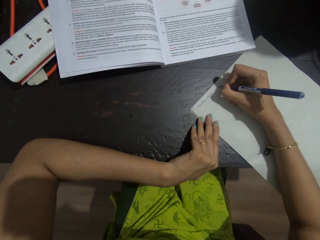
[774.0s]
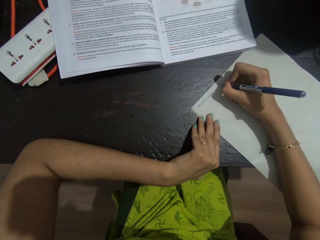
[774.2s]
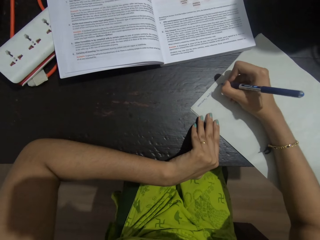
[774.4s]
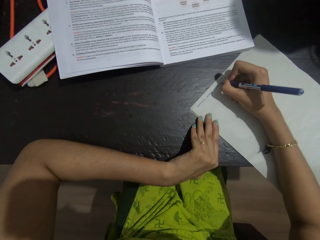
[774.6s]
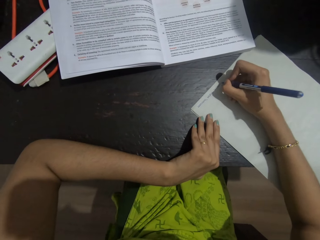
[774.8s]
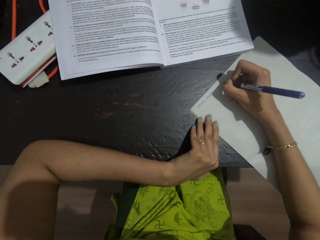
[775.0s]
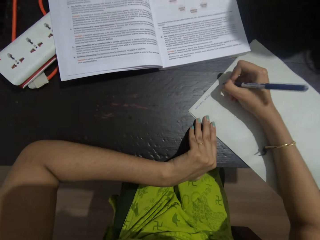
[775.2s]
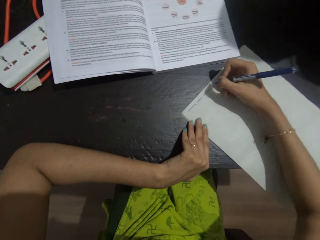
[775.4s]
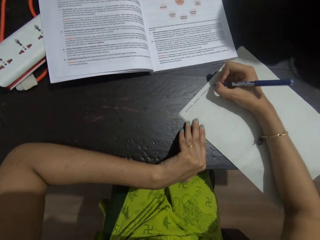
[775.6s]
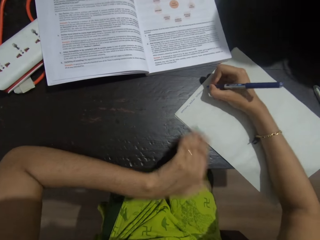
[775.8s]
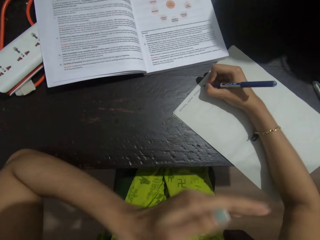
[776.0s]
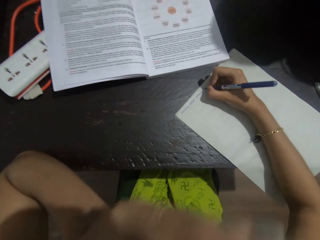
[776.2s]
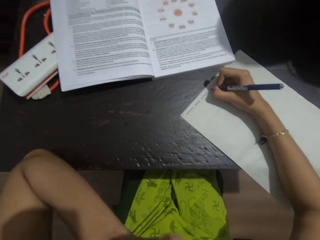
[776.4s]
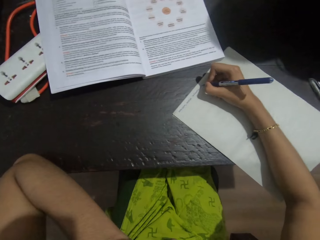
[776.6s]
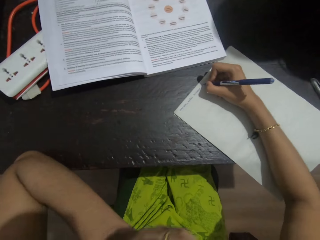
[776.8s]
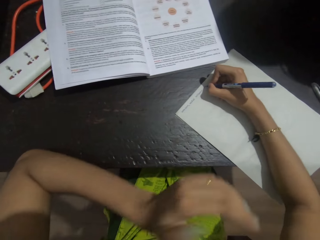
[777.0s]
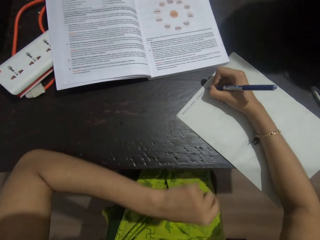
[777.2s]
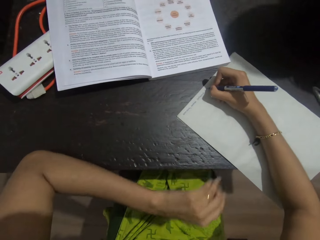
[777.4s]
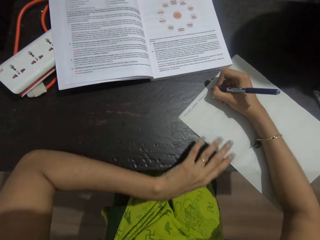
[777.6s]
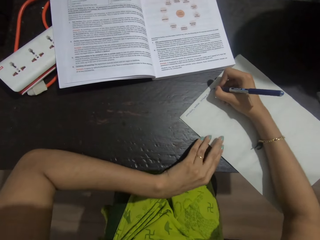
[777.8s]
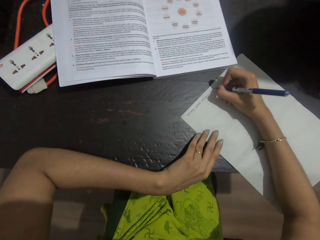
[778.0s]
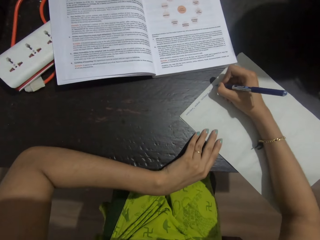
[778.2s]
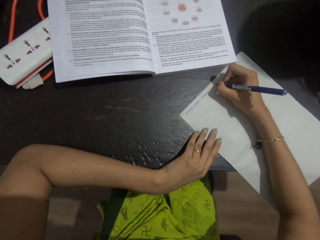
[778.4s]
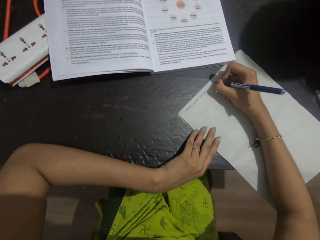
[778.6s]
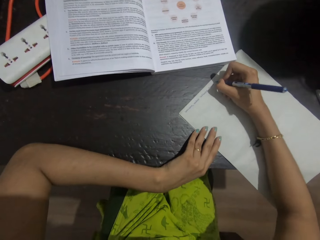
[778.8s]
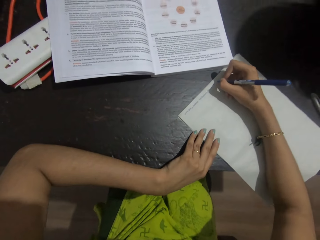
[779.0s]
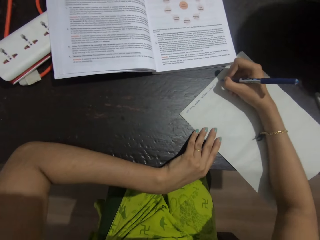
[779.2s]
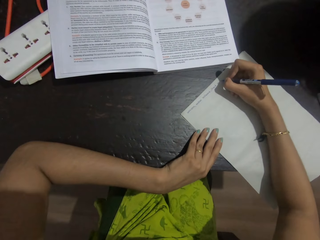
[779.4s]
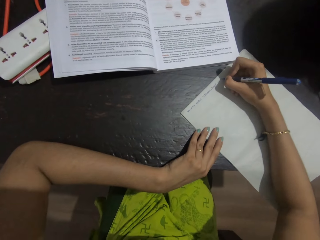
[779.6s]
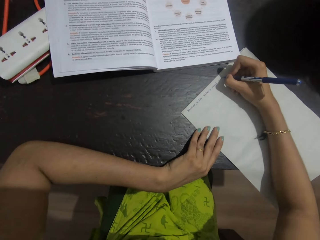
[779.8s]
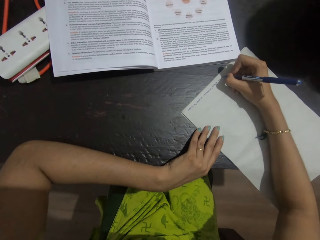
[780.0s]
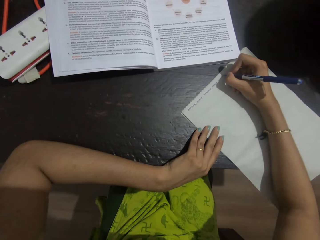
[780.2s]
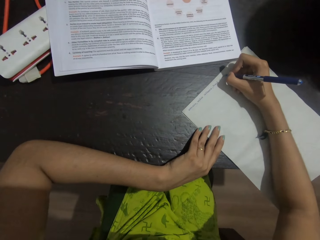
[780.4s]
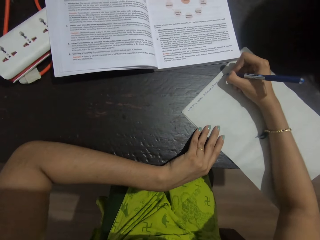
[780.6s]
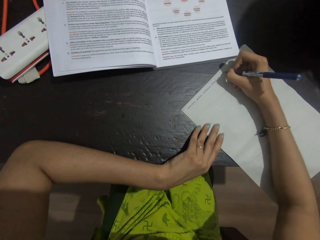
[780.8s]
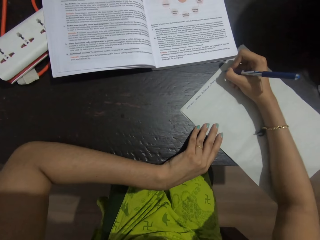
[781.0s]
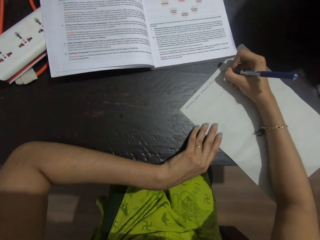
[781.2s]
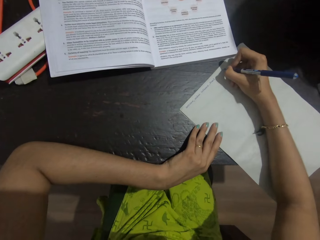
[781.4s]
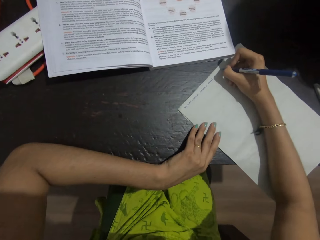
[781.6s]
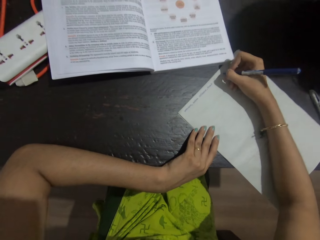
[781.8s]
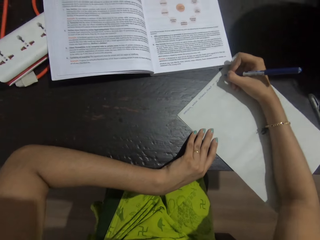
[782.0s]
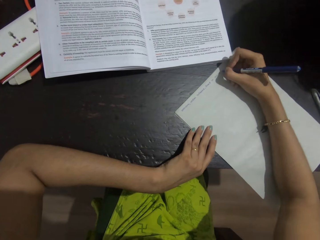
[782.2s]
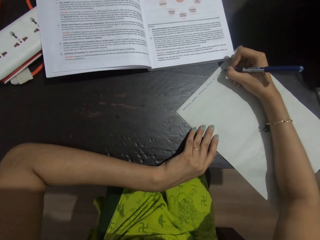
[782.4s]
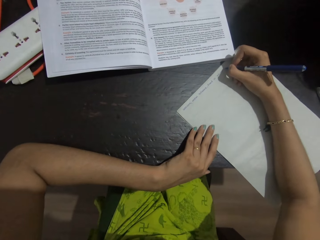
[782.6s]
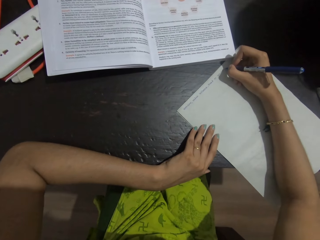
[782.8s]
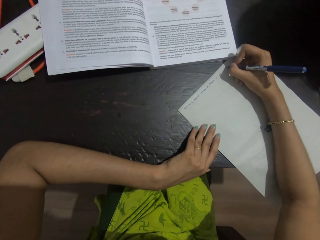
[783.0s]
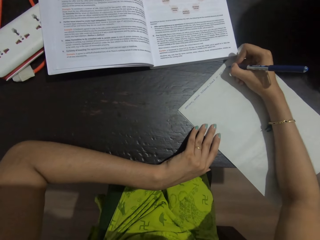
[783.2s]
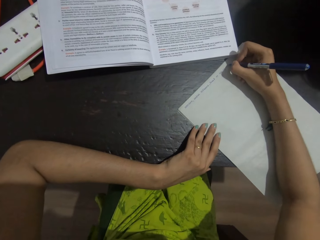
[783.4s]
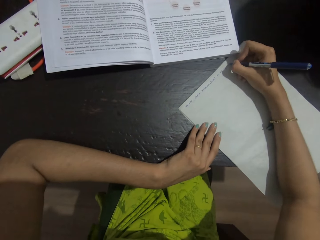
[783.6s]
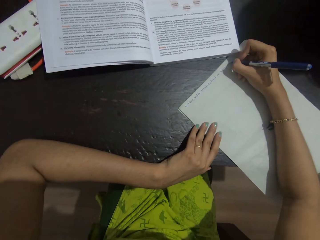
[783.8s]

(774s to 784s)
The camera wearer raises her left hand. She touches her face. She places the left hand on the table. She writes in a book with a pen.

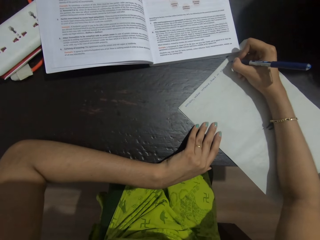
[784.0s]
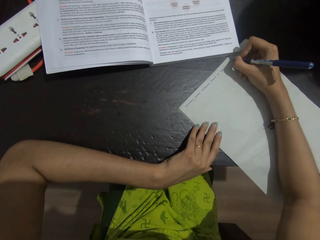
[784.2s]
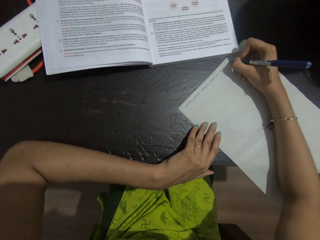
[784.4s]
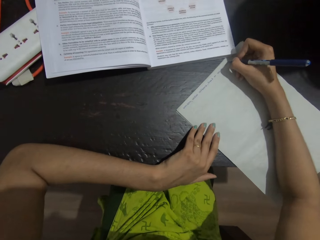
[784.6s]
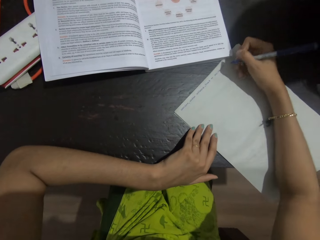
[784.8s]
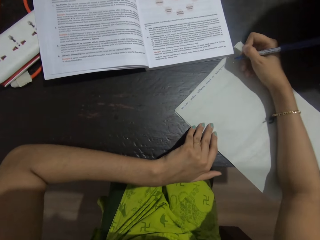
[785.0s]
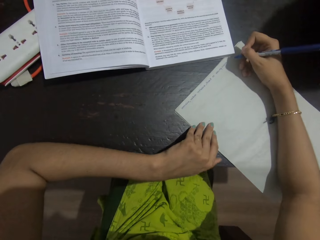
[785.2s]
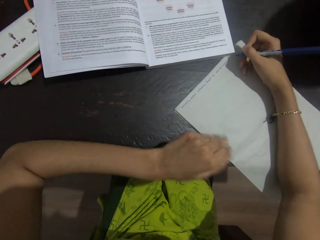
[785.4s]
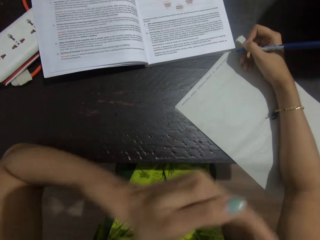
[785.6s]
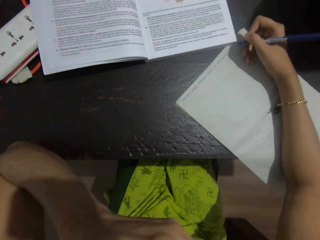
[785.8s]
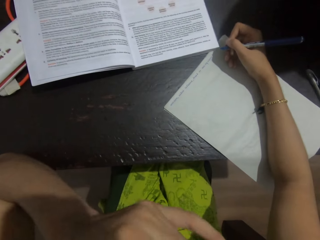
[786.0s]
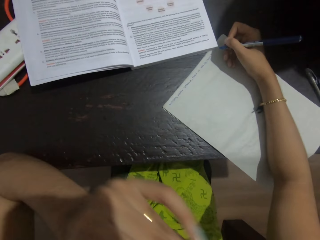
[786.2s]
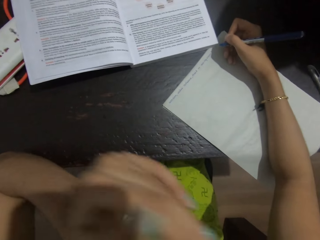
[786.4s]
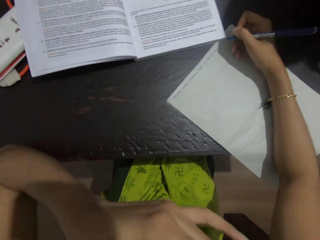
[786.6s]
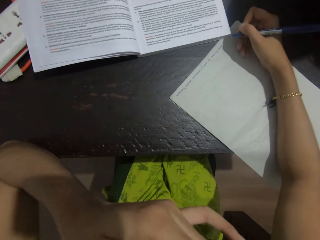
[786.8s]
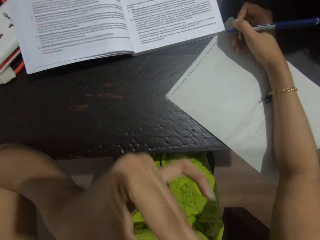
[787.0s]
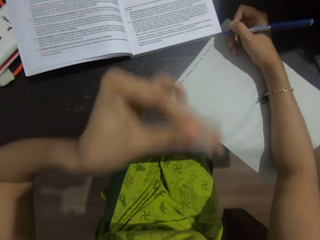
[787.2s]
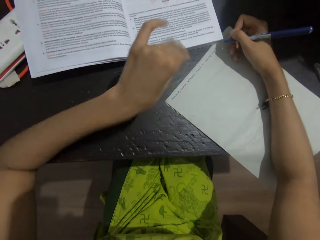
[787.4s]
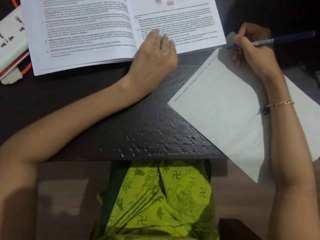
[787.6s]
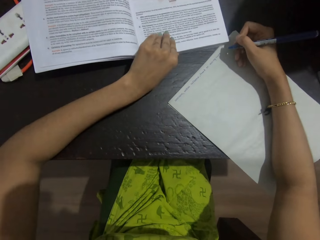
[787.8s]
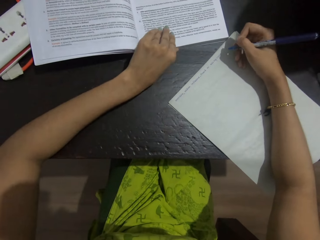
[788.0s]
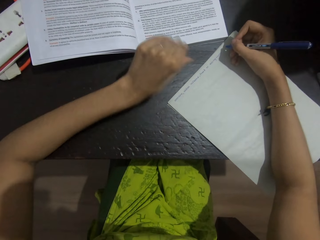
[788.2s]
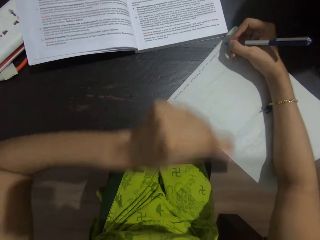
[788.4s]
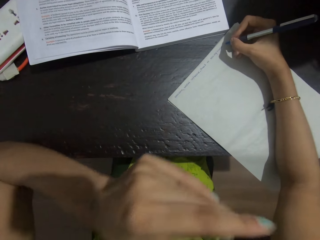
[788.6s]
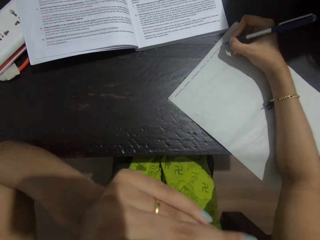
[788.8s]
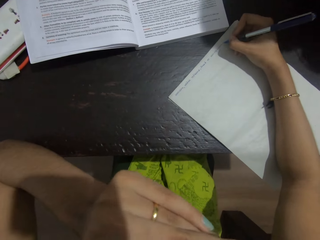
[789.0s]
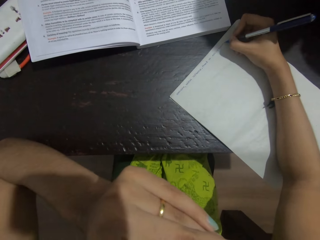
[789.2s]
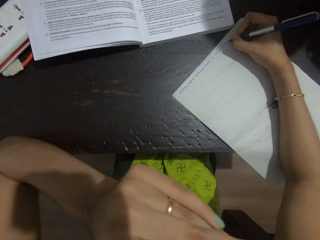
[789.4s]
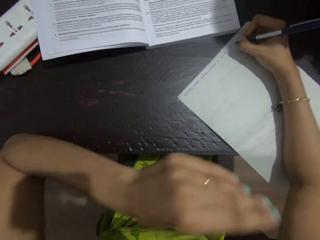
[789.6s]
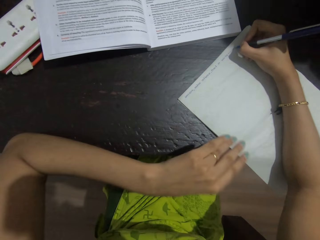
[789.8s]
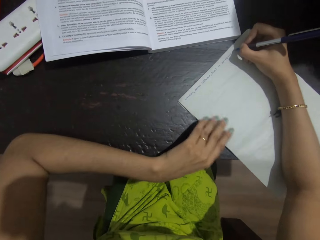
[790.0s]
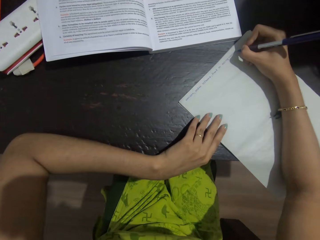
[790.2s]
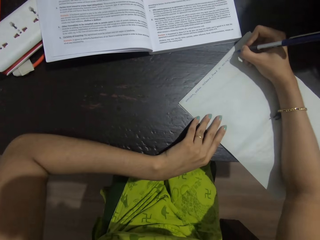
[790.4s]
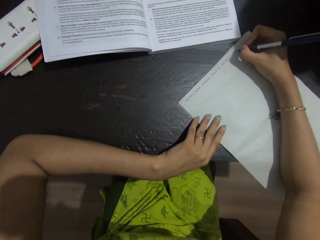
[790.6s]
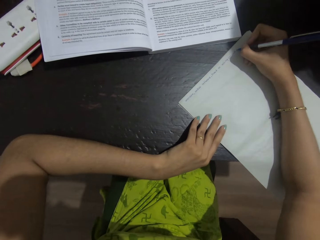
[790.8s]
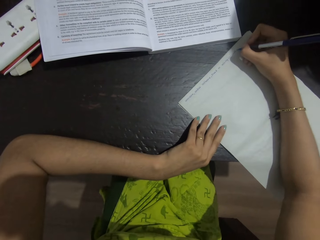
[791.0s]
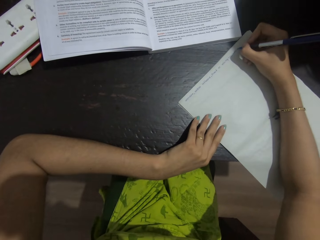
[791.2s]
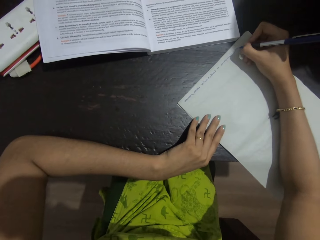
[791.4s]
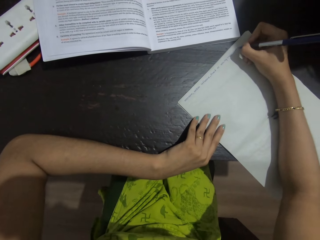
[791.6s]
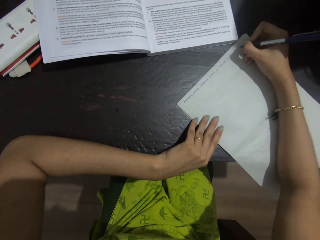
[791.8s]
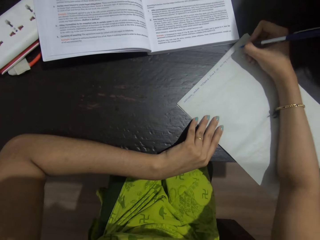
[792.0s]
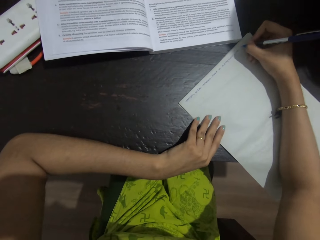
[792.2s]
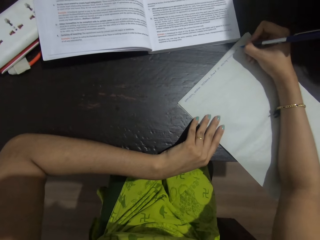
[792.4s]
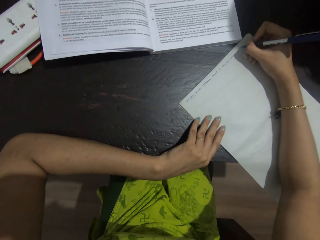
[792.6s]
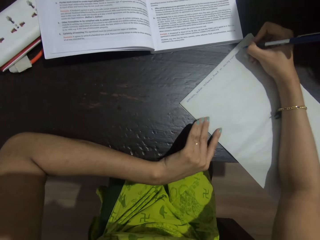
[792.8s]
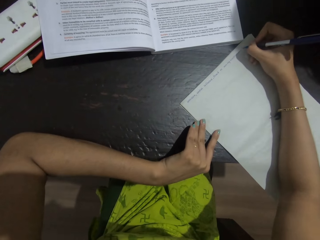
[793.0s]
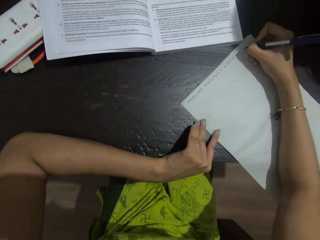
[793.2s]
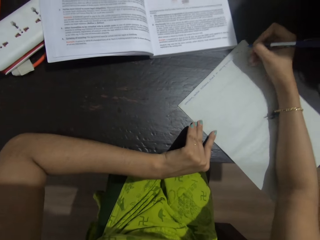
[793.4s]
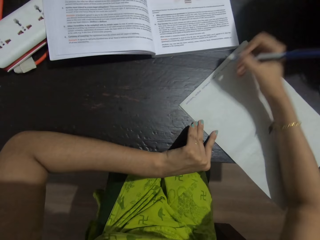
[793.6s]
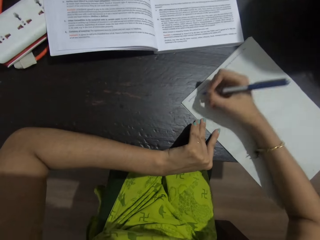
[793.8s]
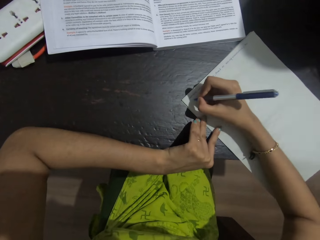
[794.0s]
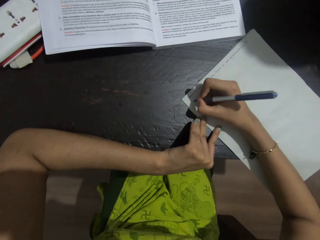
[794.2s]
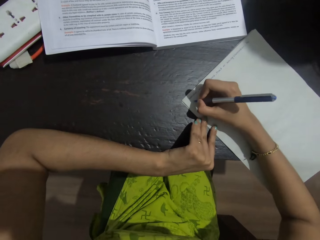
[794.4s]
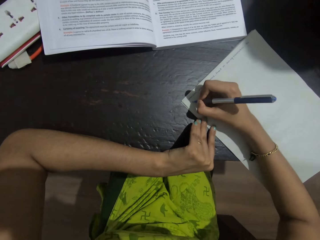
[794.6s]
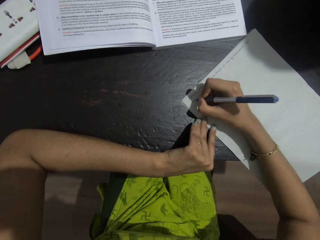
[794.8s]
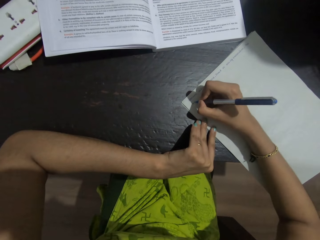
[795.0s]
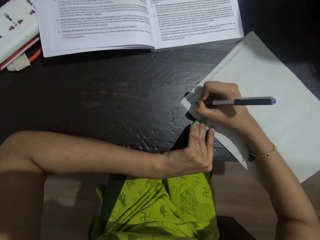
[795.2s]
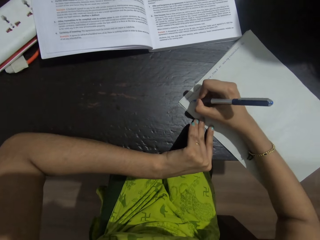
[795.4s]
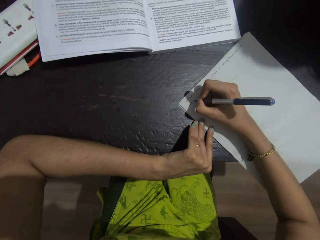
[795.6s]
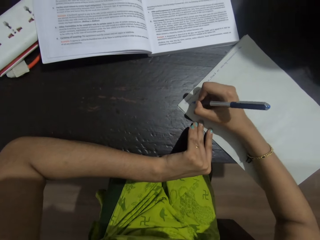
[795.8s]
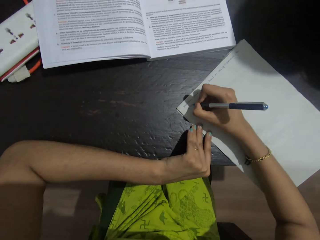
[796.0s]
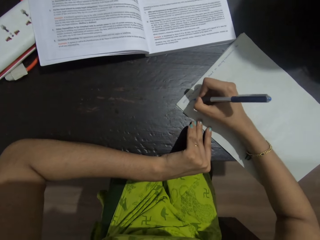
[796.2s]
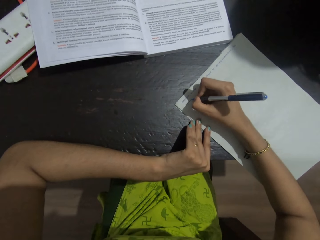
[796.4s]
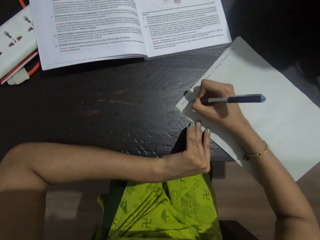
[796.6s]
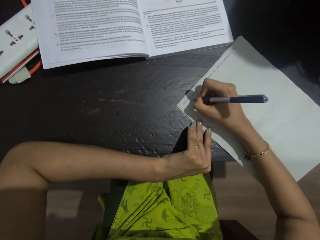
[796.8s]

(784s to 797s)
The camera wearer adjusts the camera. She touches her face. She moves the book on the table with the left hand. She raises her hand to the forehead. She places the left hand on the table. She writes in a book with a pen.
